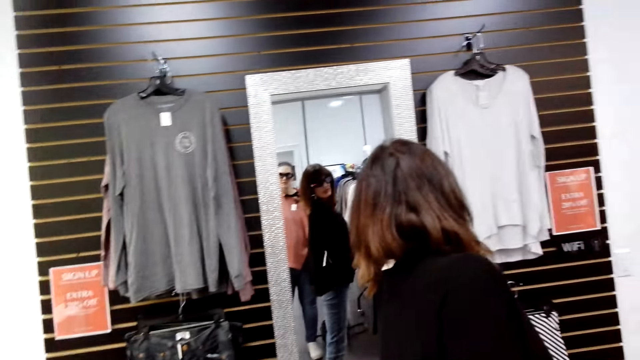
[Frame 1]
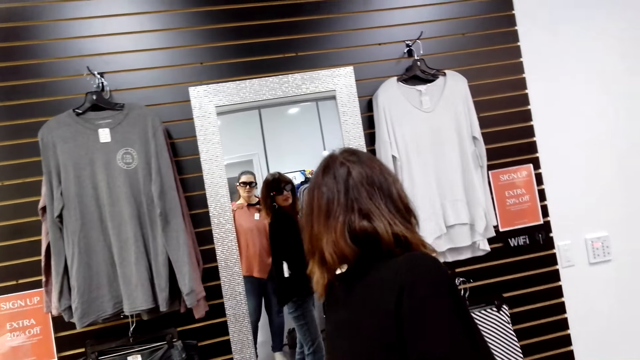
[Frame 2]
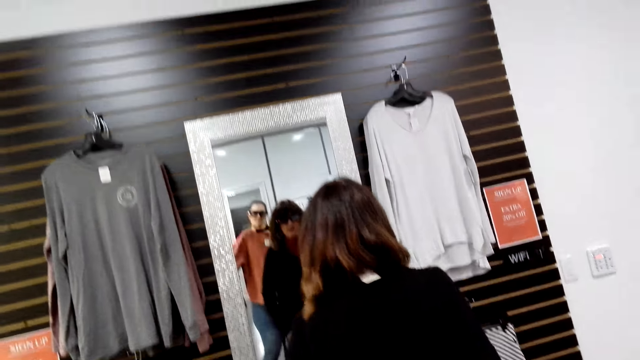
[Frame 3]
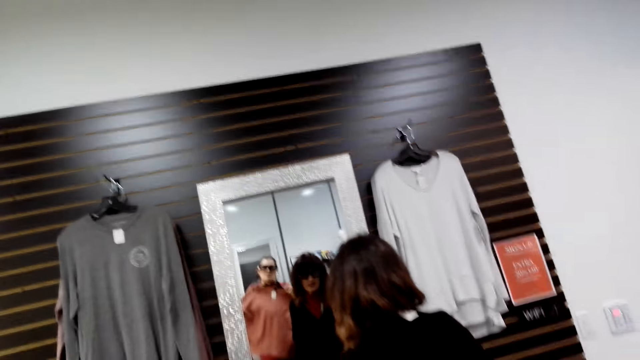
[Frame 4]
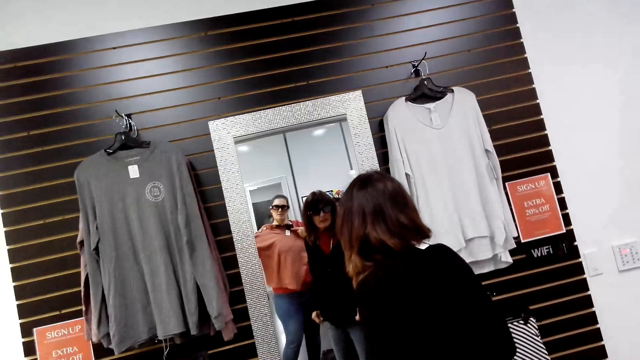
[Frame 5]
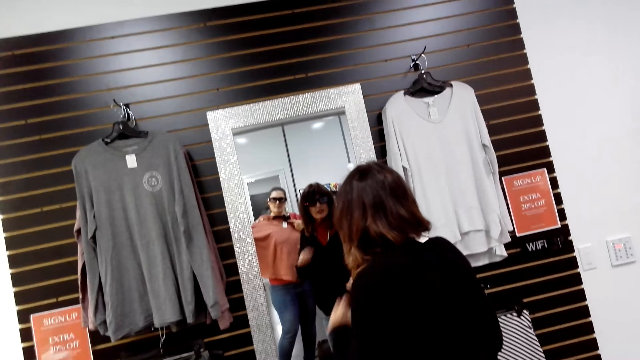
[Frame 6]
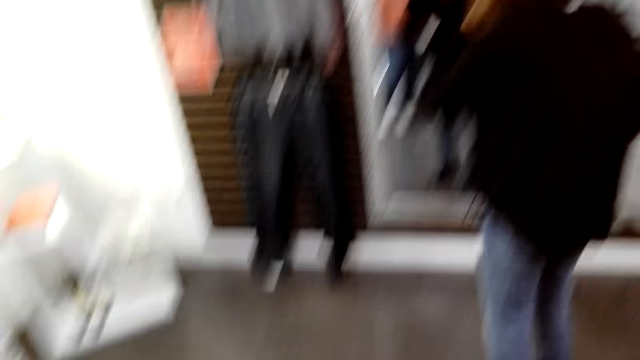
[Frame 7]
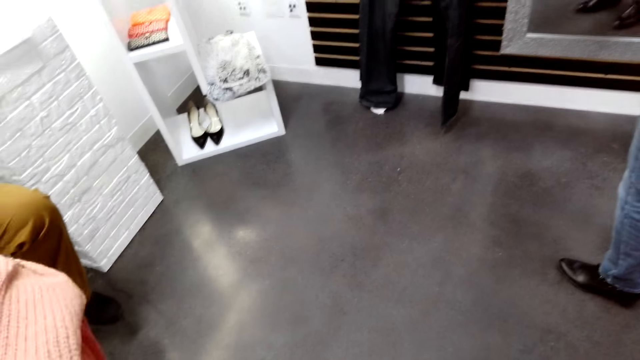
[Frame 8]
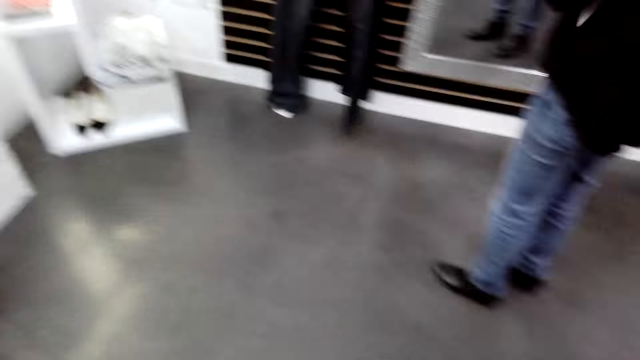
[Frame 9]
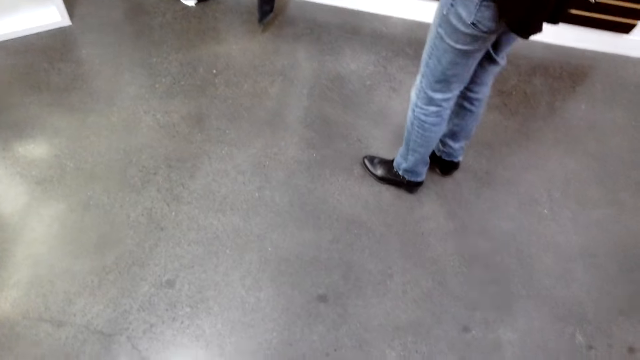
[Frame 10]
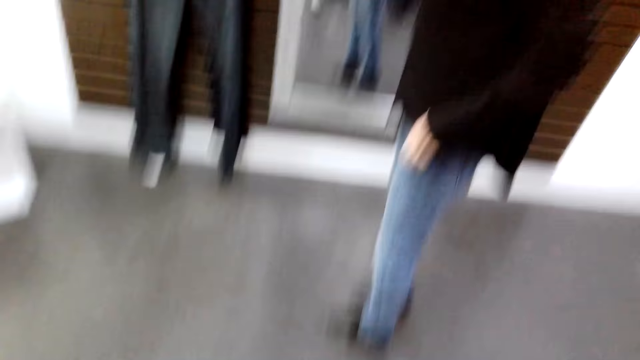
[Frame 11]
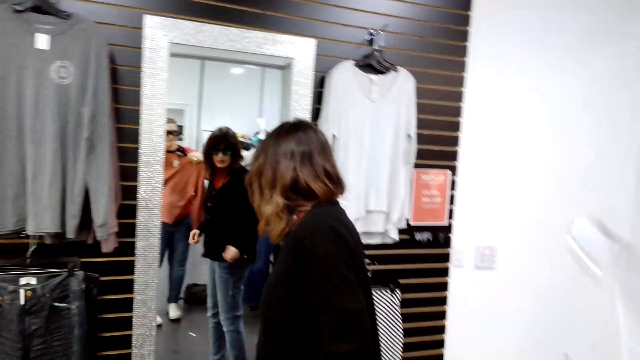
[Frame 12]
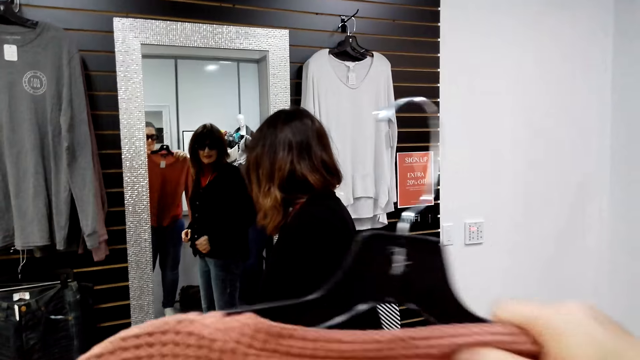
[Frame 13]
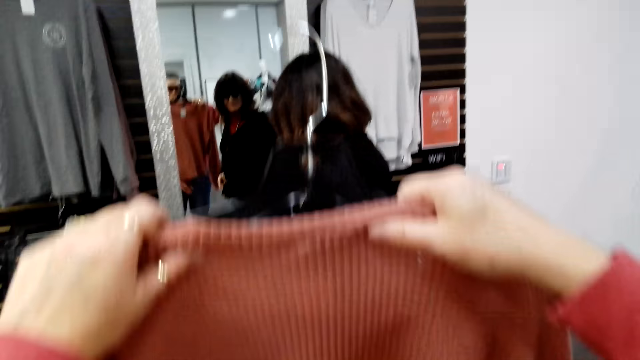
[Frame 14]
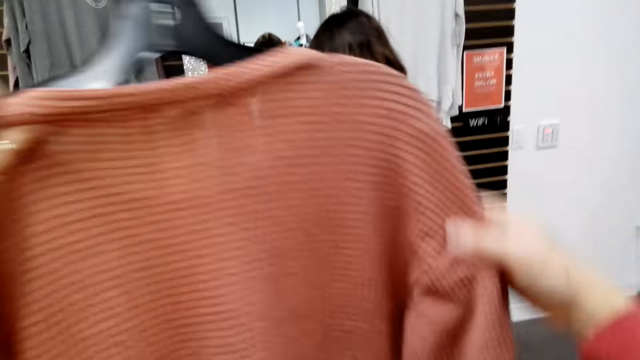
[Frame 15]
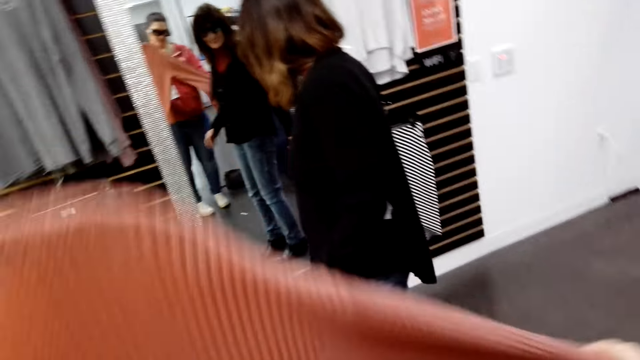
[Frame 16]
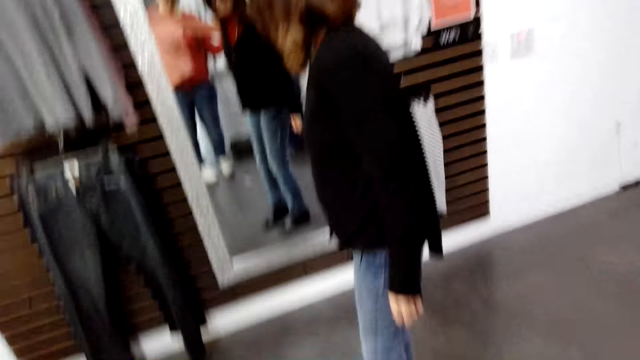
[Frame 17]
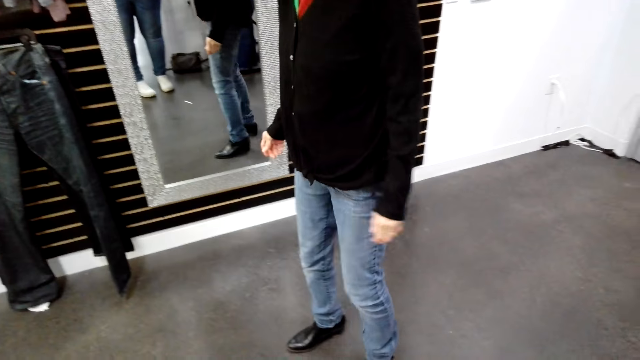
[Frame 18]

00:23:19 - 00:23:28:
The camera wearer carries the cloth and walks towards the mirror. A lady communicates to the camera wearer. The lady looks at the mirror. The camera wearer looks at the cloth.

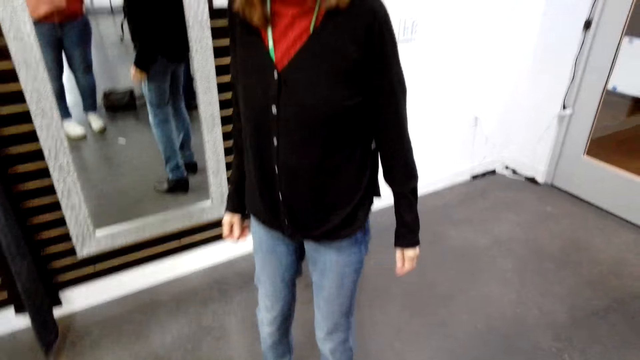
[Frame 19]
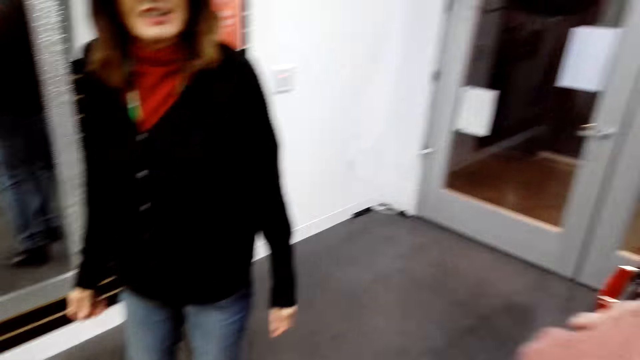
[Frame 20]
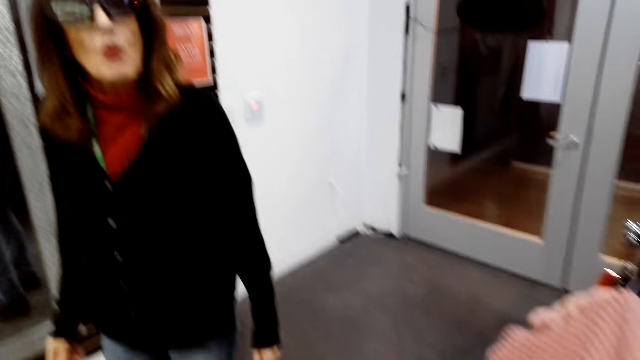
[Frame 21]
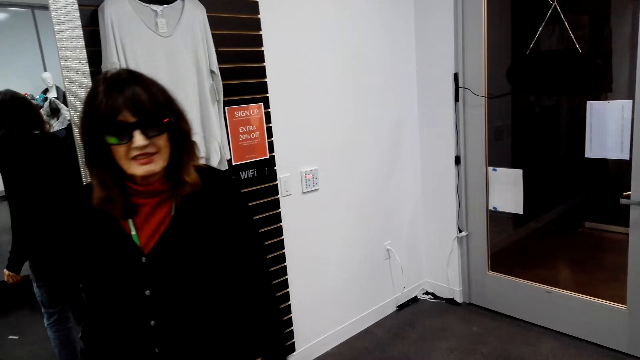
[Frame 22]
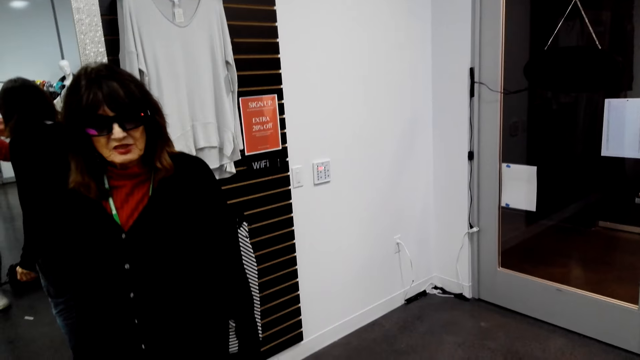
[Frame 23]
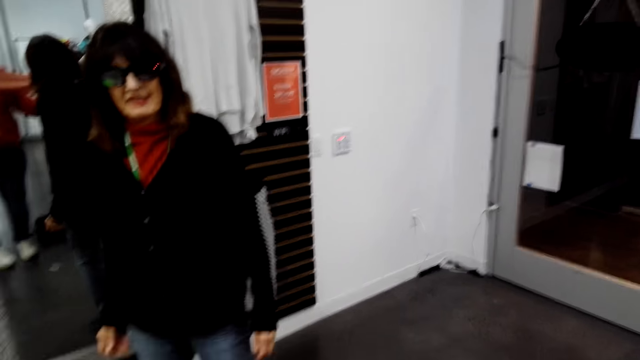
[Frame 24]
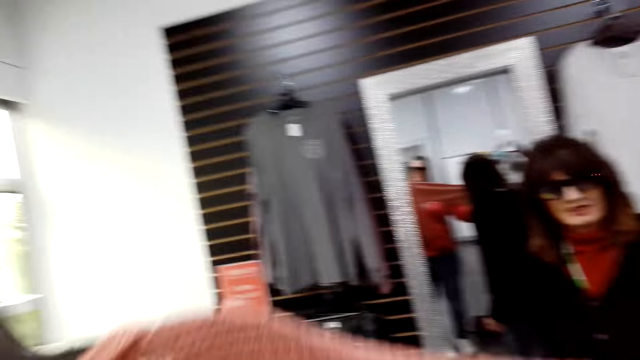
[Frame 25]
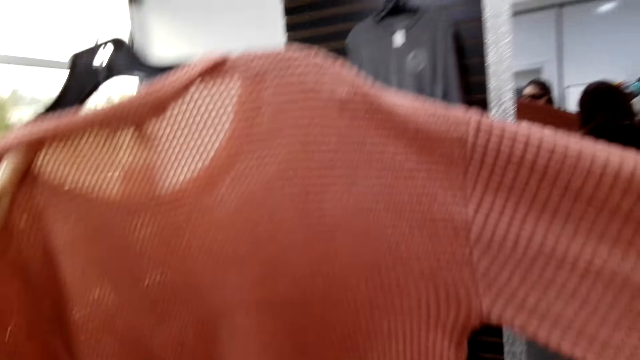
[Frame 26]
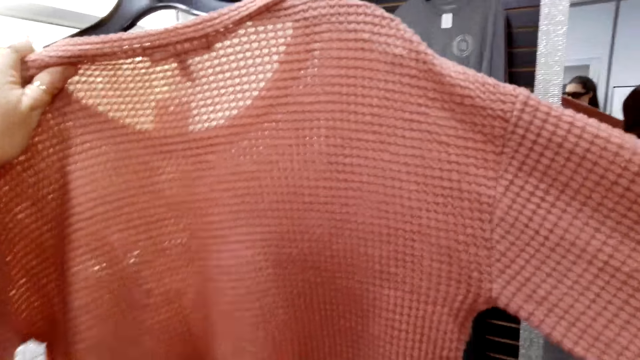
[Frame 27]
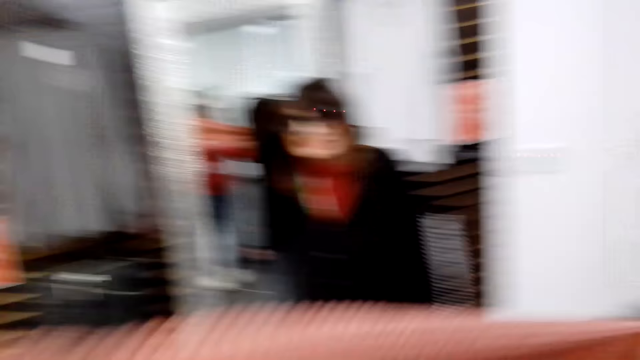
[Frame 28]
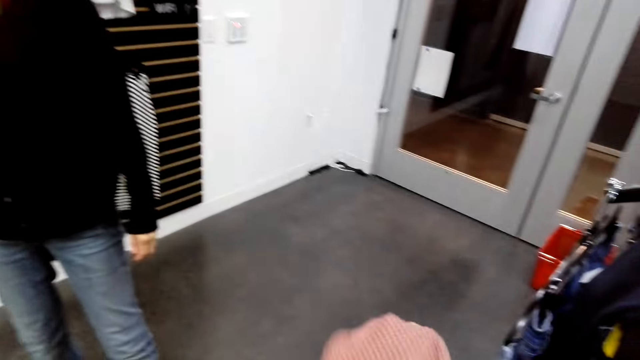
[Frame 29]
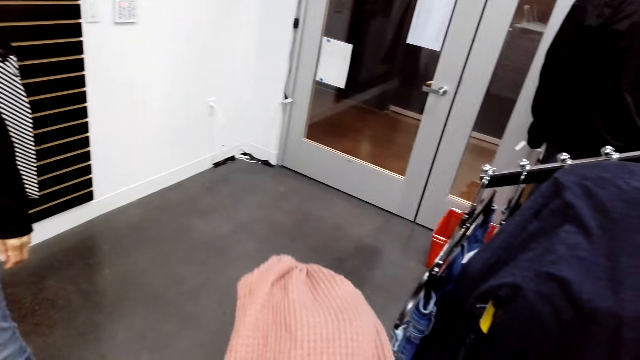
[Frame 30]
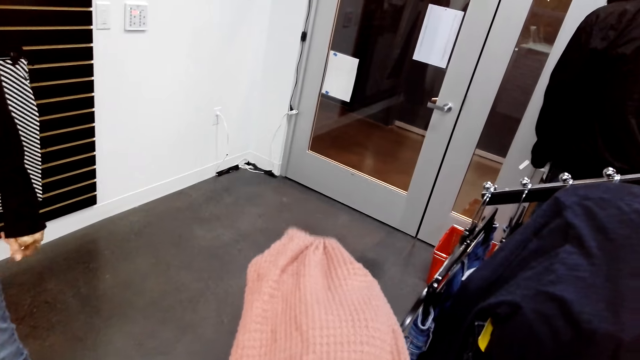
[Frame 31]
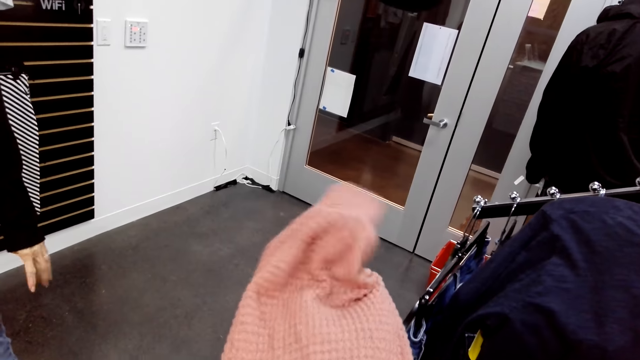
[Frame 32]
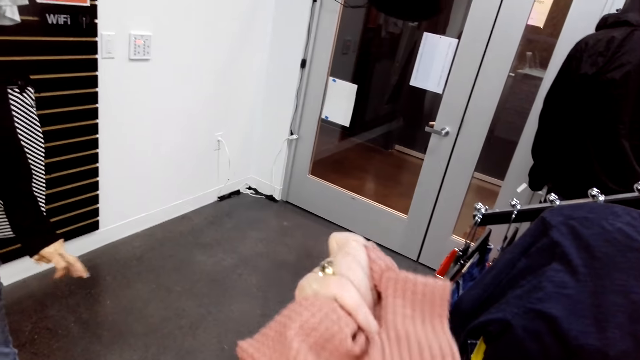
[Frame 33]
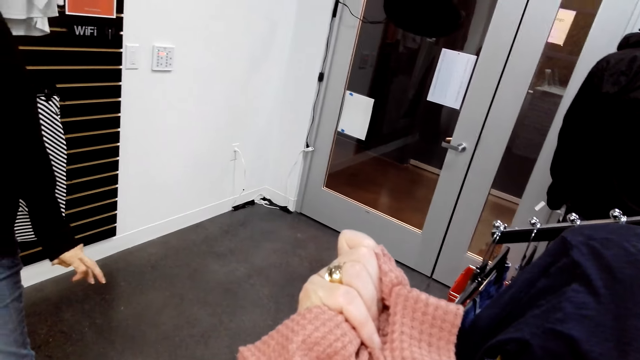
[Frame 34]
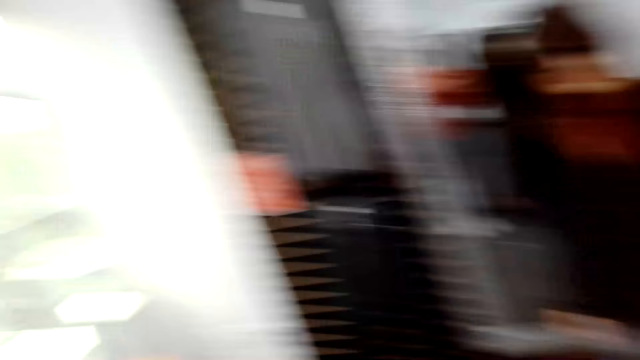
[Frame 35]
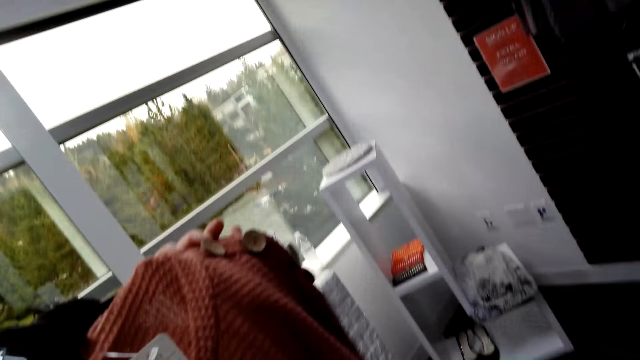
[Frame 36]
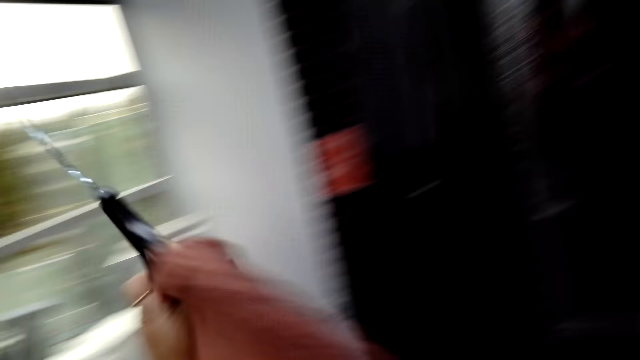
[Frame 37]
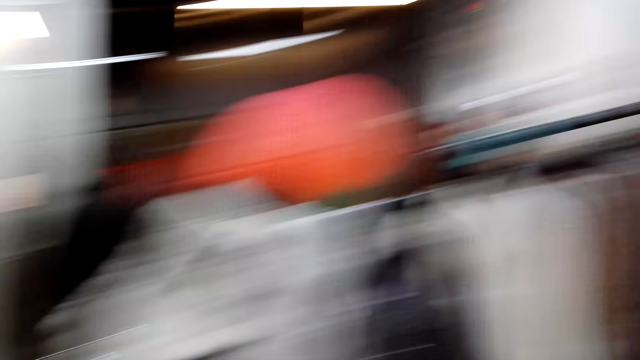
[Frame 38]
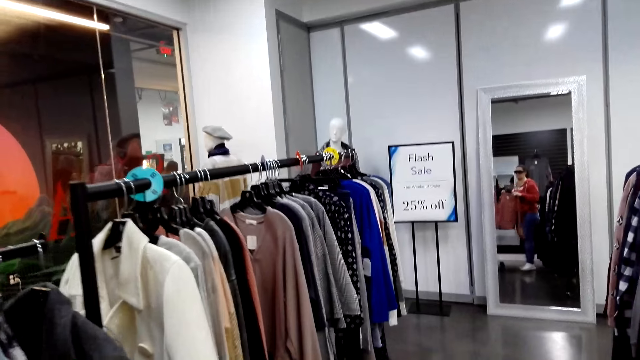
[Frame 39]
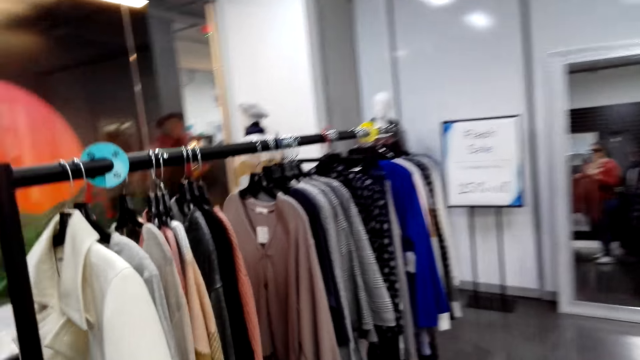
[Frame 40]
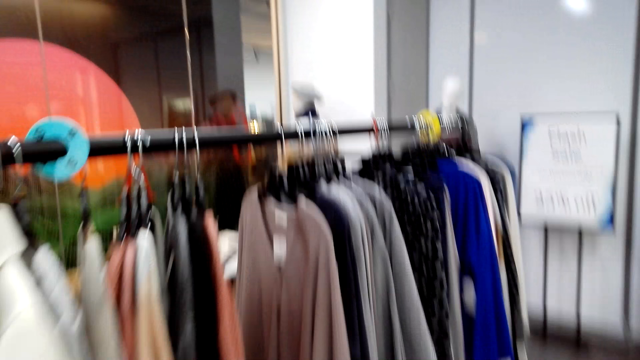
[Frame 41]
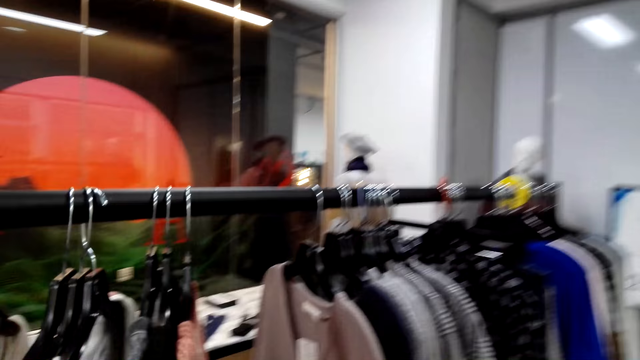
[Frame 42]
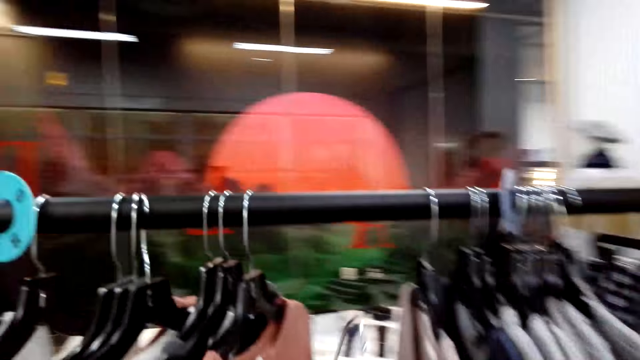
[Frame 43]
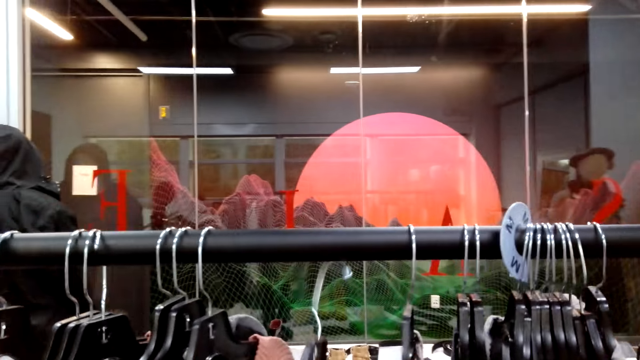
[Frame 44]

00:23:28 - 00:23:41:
The lady communicates to the camera wearer. The camera wearer looks at the cloth. They look around the room. They fold the blouse. They look around the room. They walk on the floor.
